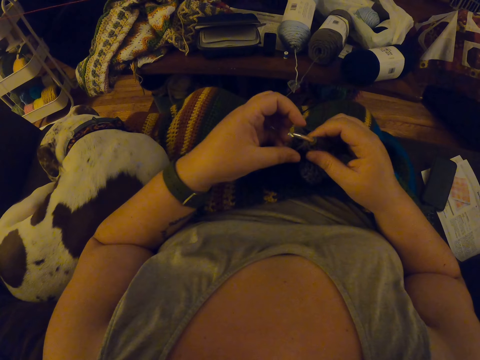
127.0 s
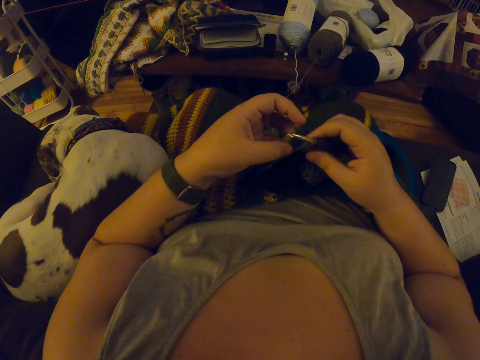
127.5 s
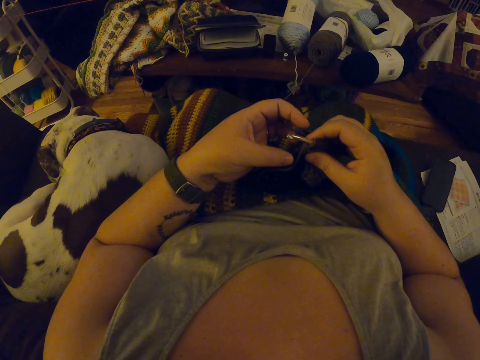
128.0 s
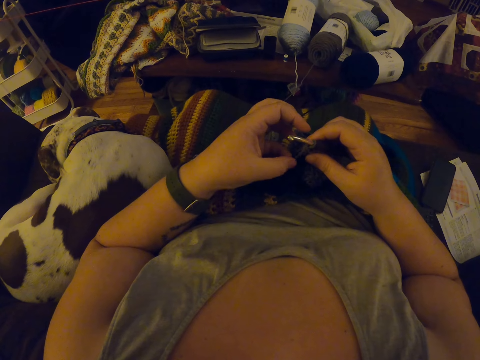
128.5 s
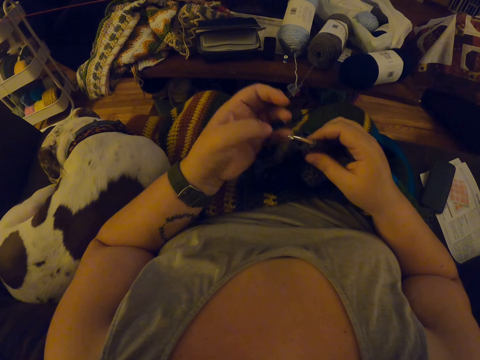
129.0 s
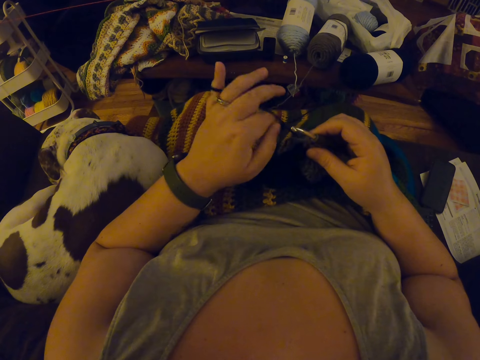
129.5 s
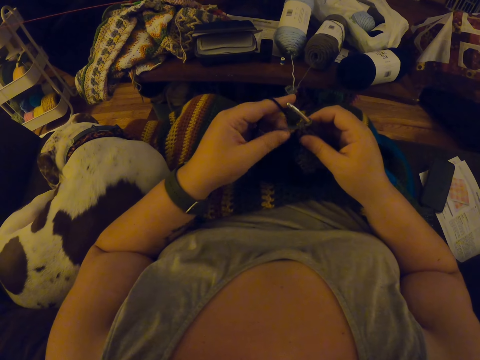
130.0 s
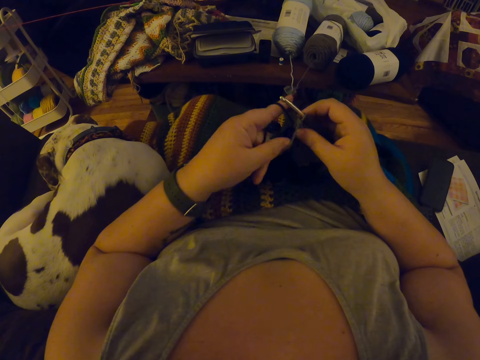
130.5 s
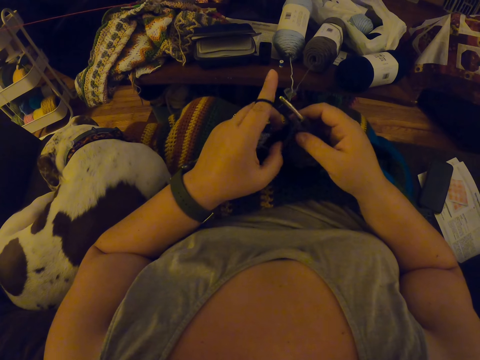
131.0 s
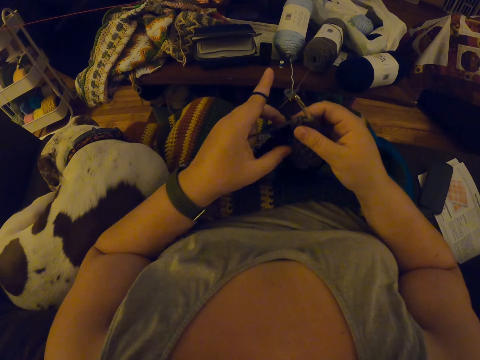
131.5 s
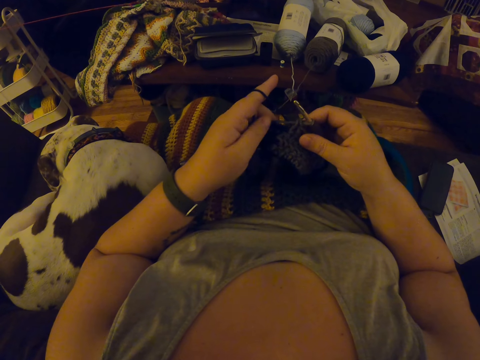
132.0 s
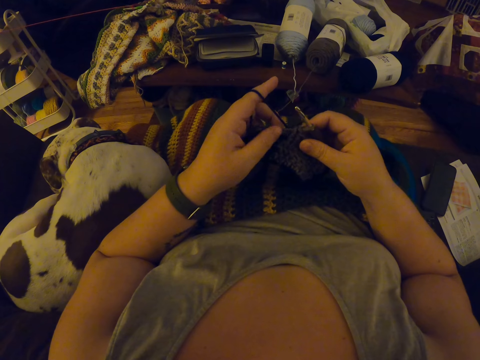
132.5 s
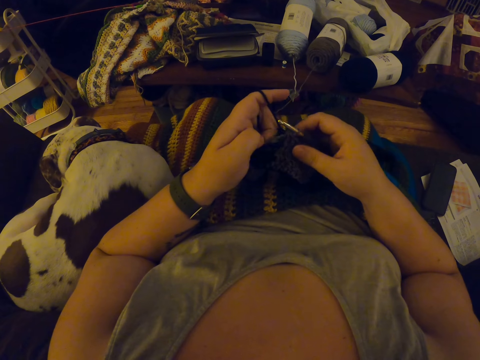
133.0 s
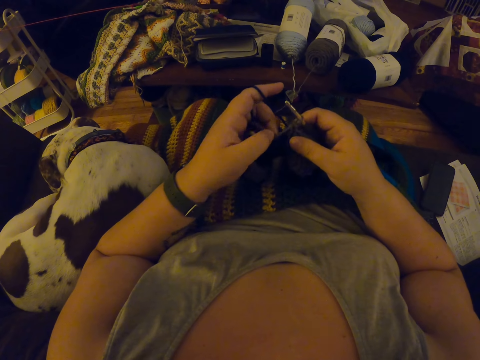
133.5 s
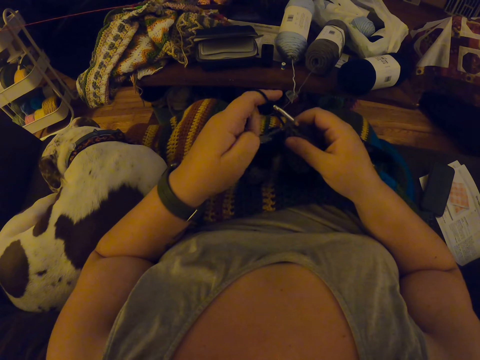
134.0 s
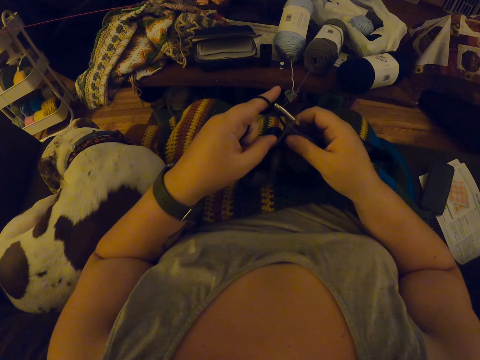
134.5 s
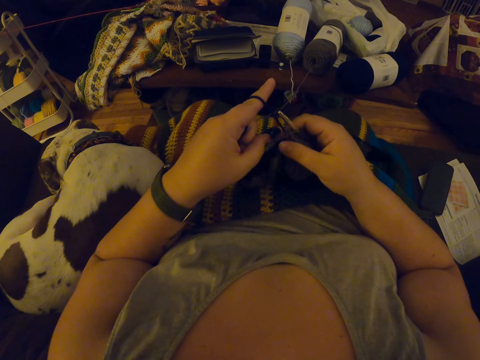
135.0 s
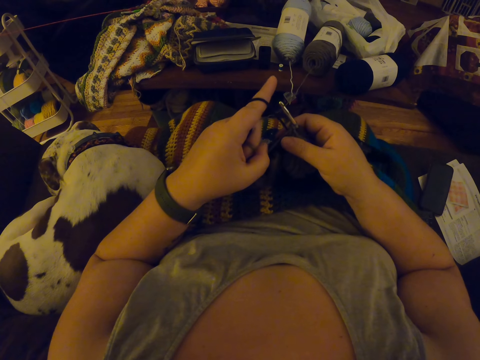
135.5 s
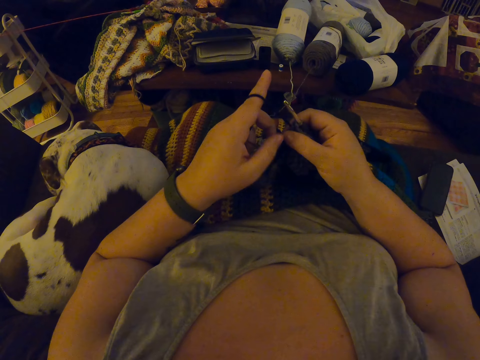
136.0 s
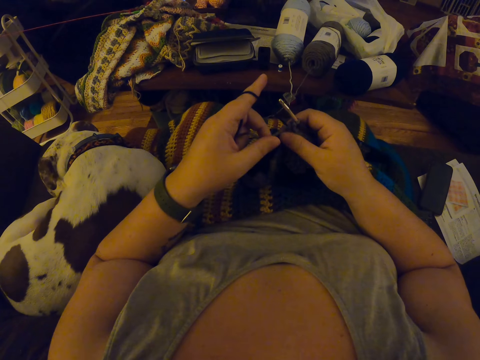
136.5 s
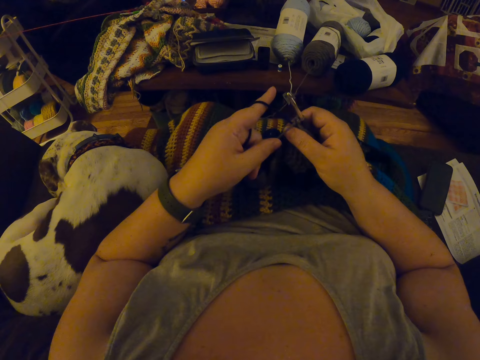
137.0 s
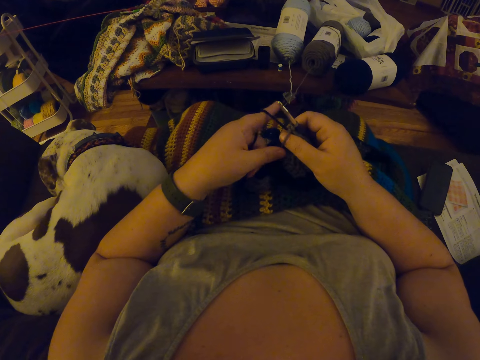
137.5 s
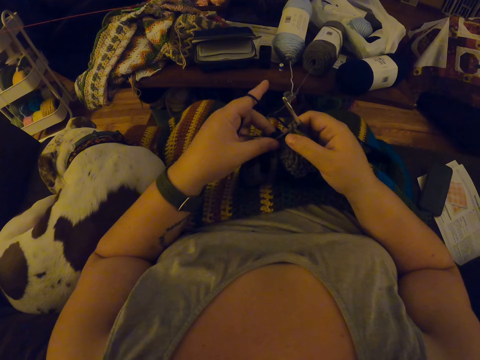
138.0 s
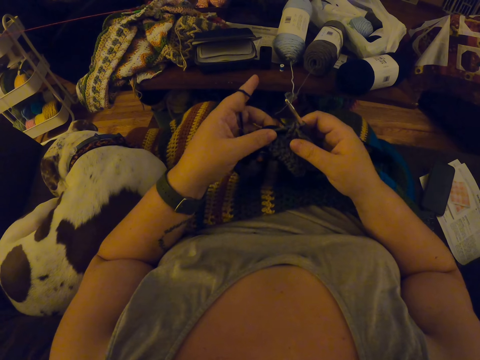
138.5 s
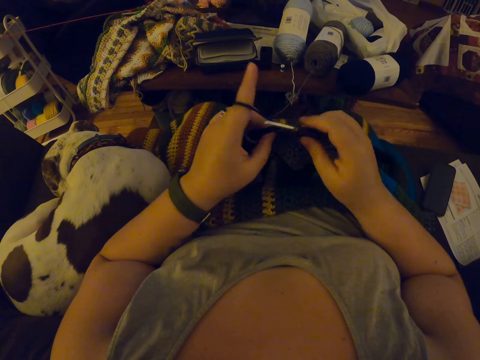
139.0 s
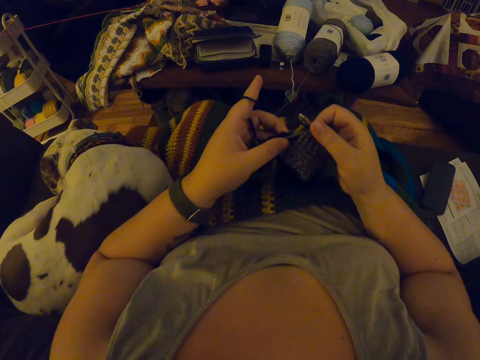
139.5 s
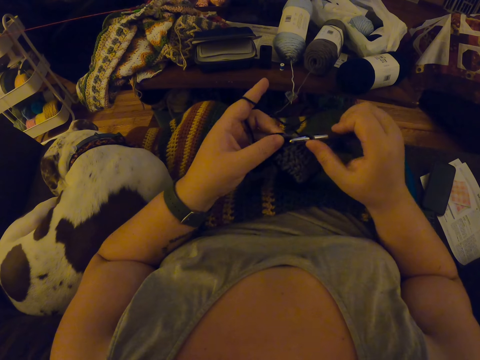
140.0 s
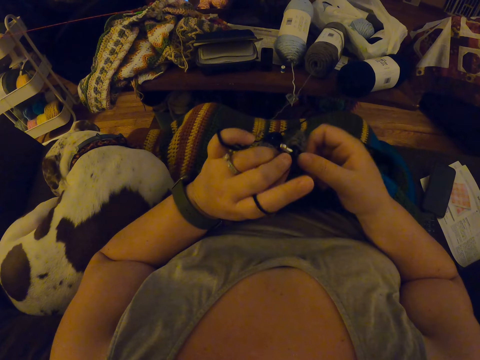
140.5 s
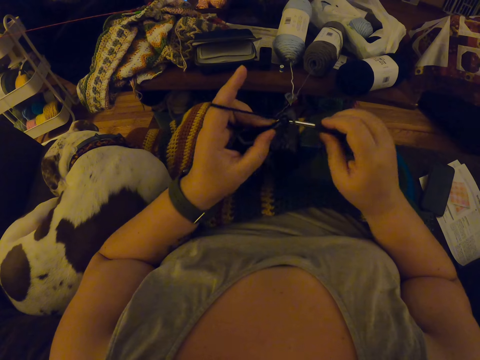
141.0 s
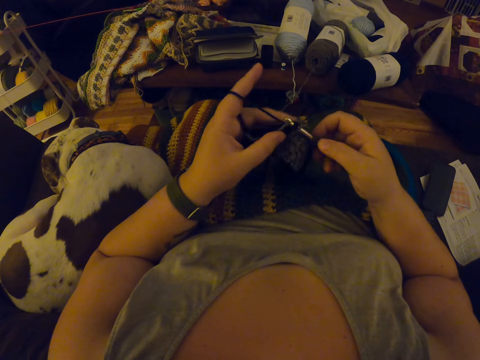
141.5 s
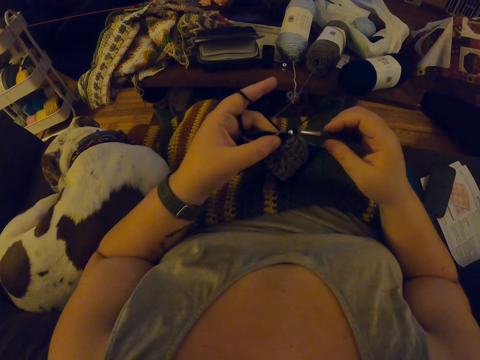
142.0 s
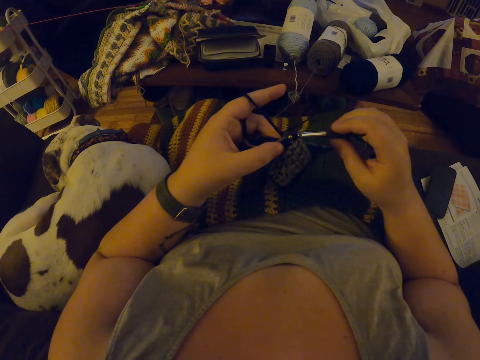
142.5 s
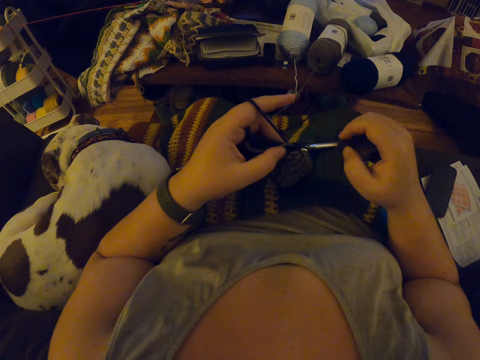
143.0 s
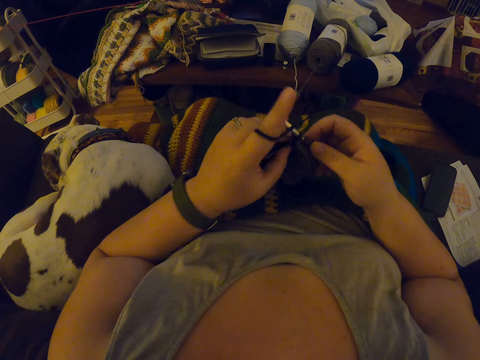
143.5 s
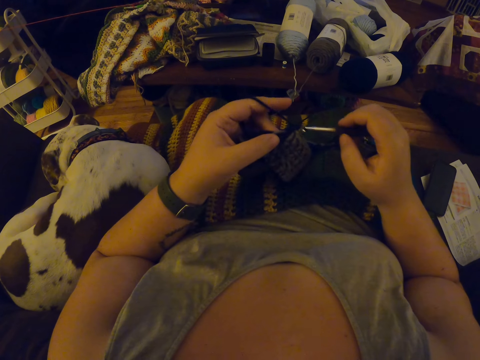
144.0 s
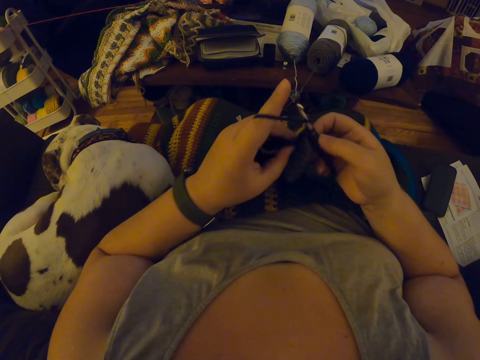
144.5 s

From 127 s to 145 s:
The camera wearer hangs the black yarn on her left index finger. She crochets the black yarn with the crochet hook.

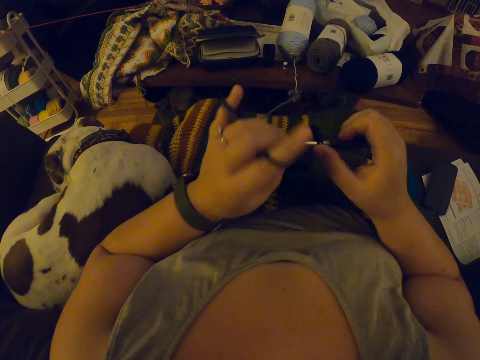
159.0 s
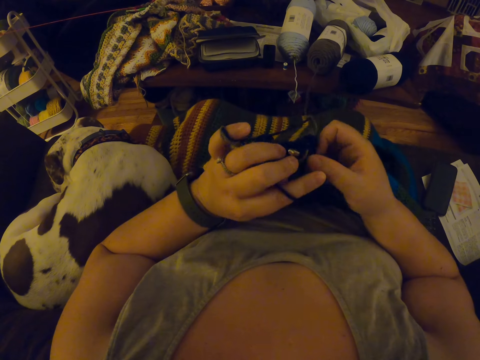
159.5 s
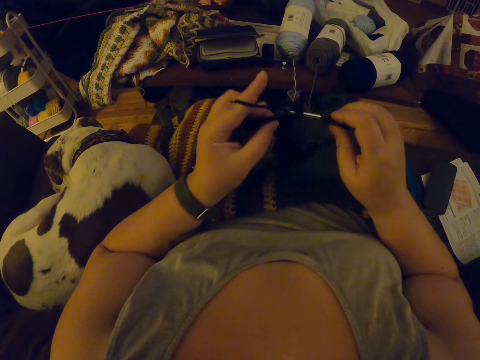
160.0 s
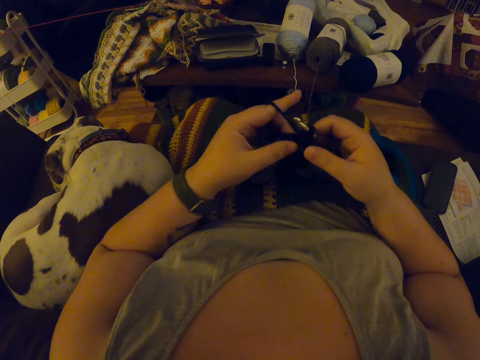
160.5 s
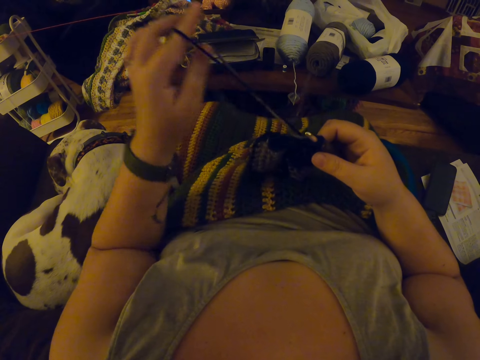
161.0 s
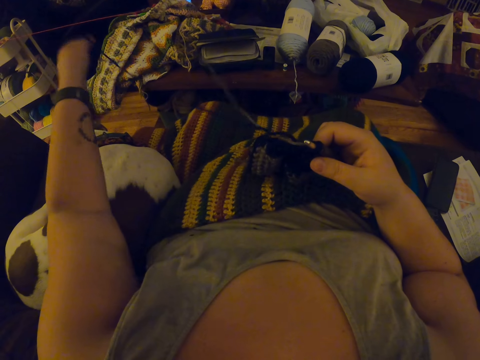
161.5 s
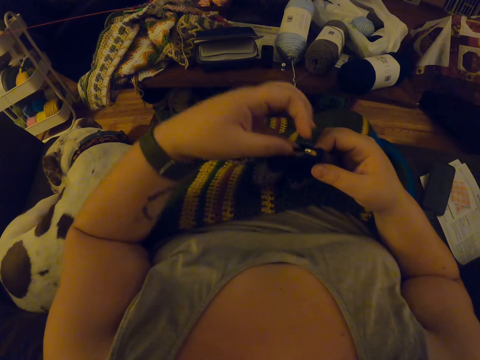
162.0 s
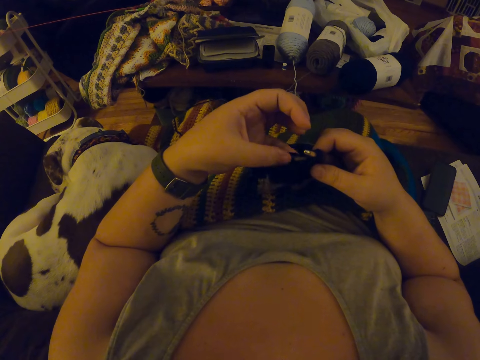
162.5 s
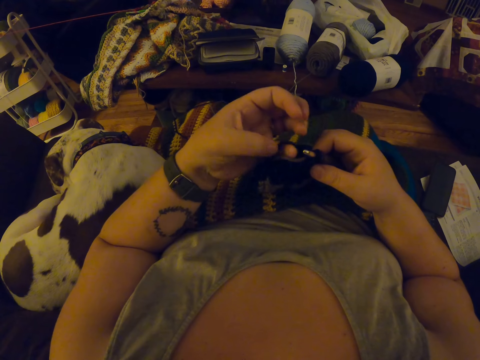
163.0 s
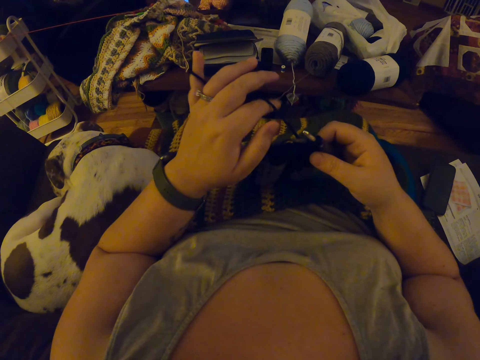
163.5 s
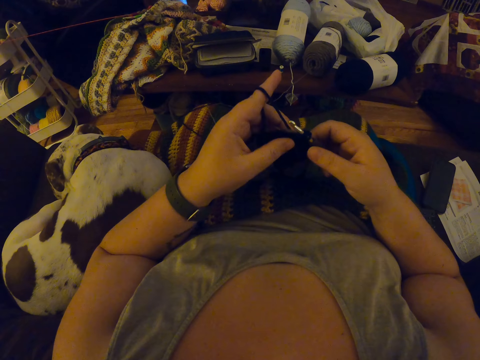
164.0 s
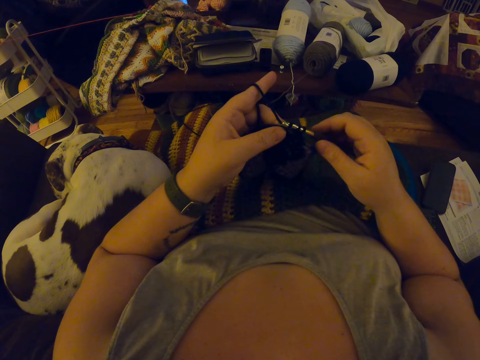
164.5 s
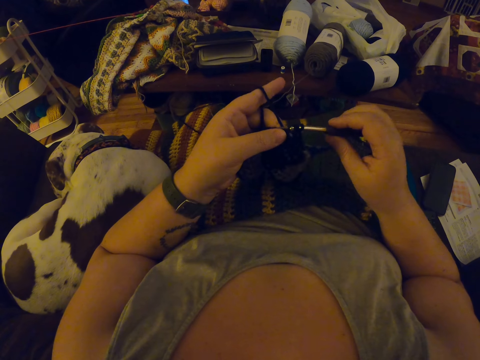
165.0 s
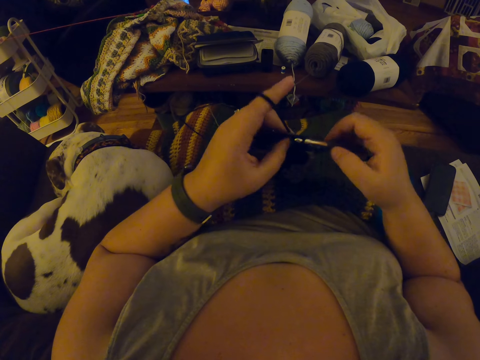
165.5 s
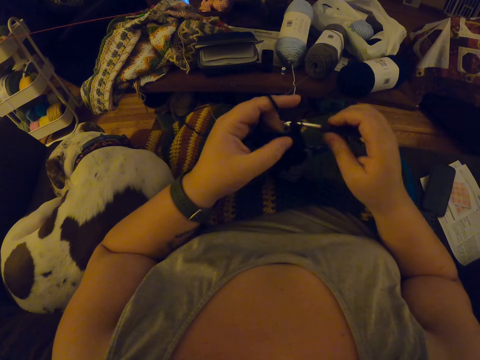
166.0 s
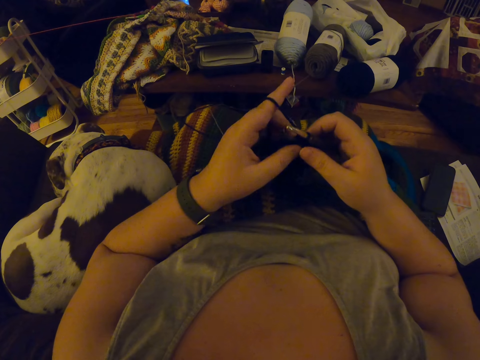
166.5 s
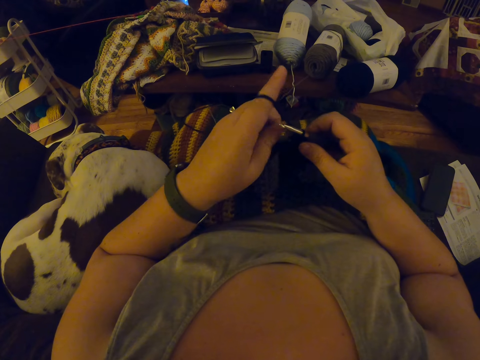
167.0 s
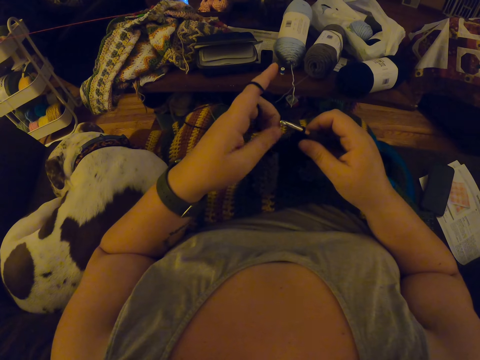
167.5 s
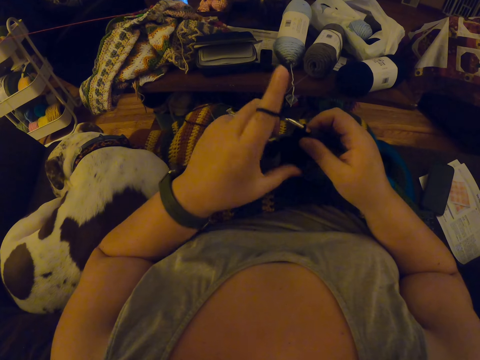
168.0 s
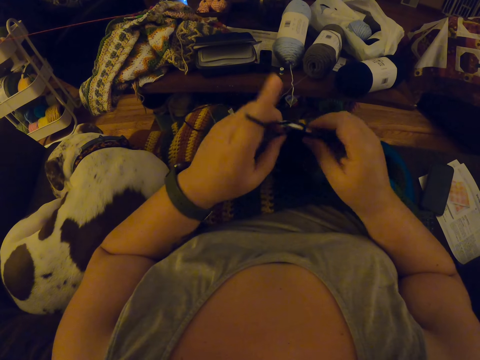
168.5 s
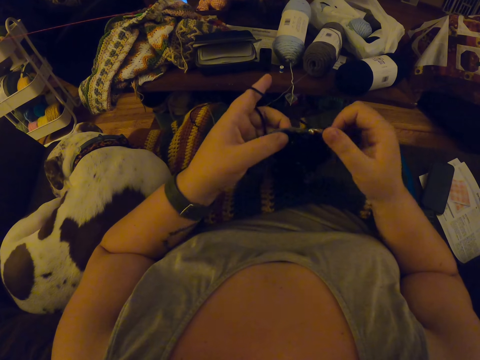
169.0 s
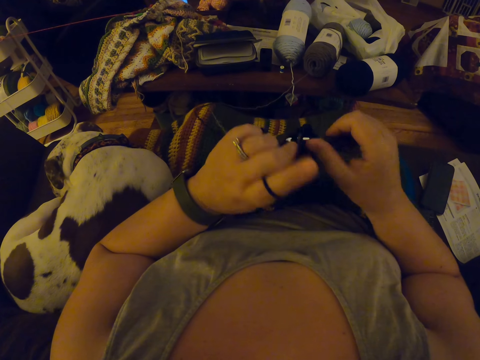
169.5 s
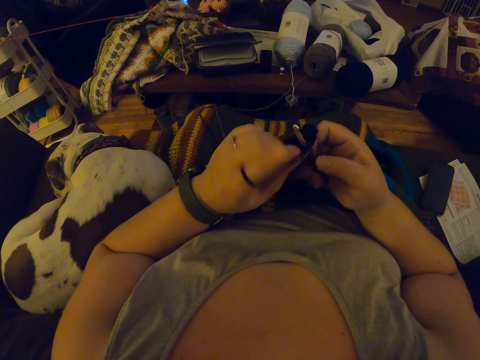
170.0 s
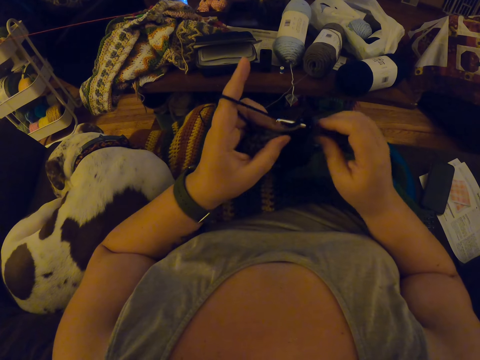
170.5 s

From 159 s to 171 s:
The camera wearer draws the two yarns. She moves the crochet thread over. She hangs the black yarn on her left index finger. She crochets the black yarn with the crochet hook.
